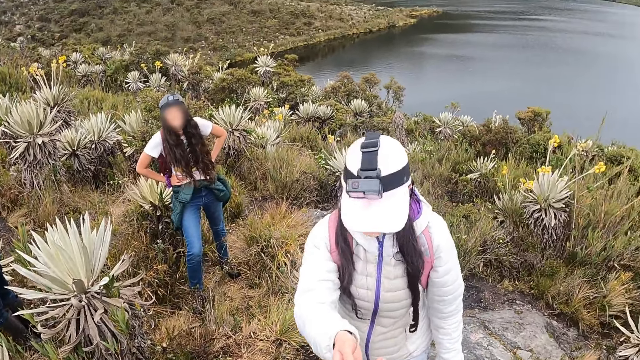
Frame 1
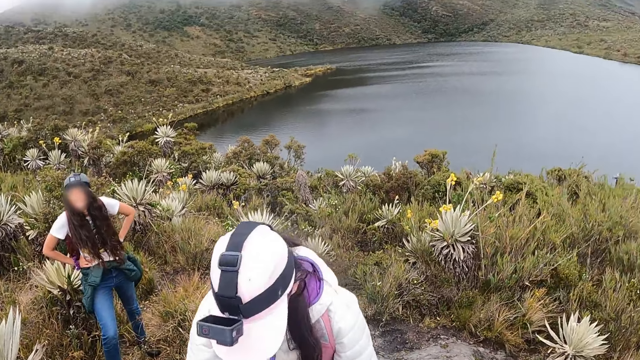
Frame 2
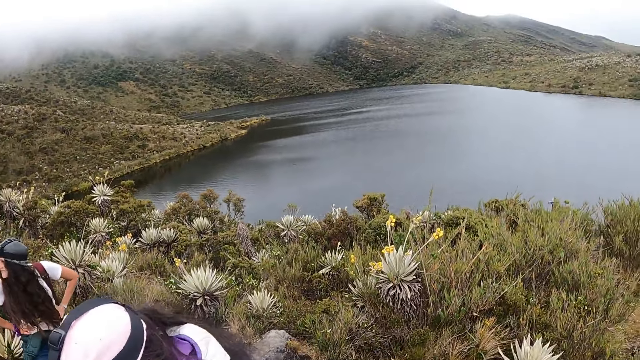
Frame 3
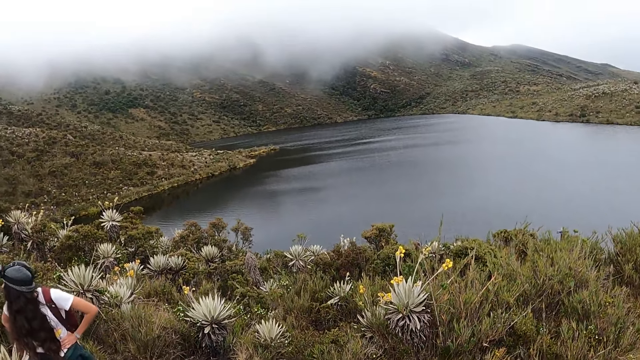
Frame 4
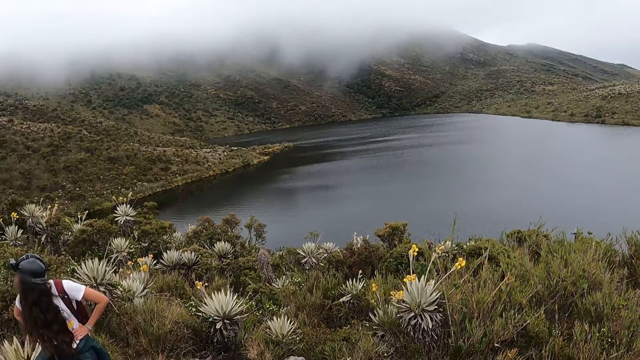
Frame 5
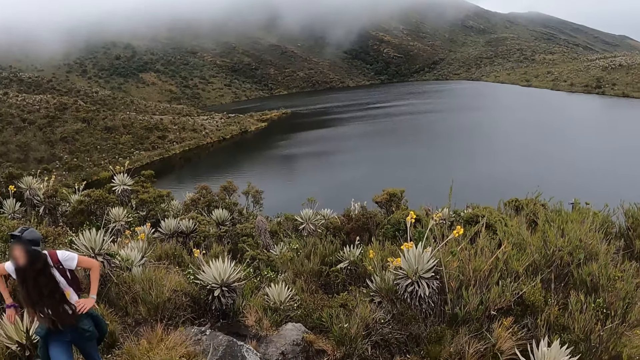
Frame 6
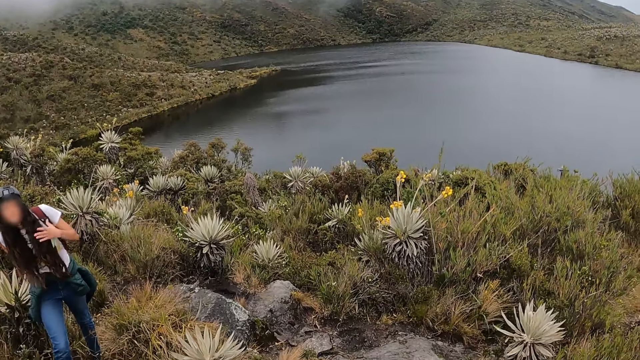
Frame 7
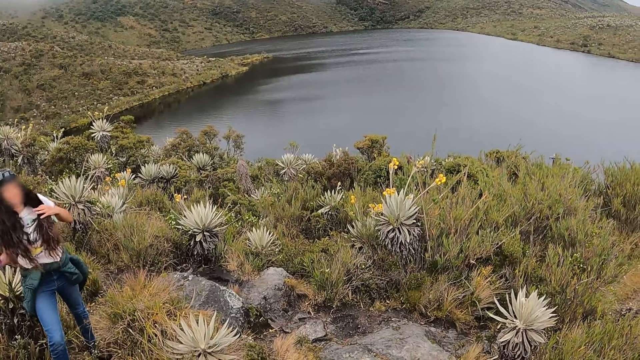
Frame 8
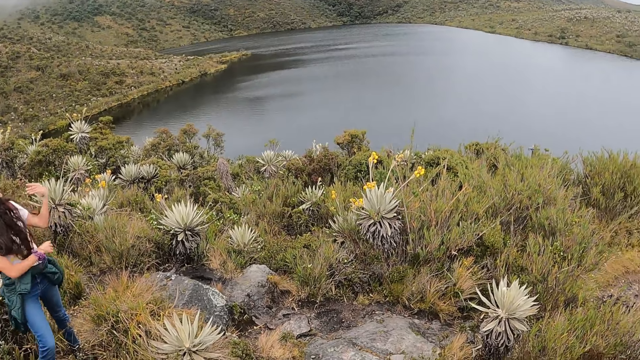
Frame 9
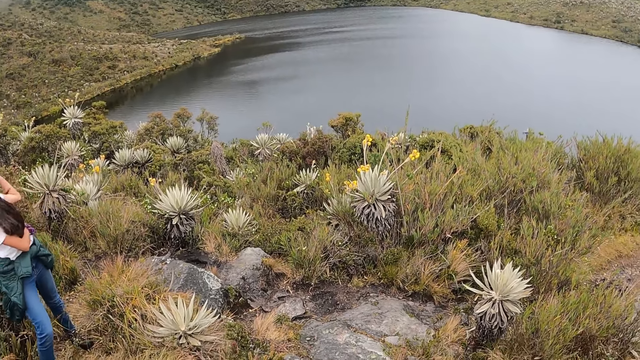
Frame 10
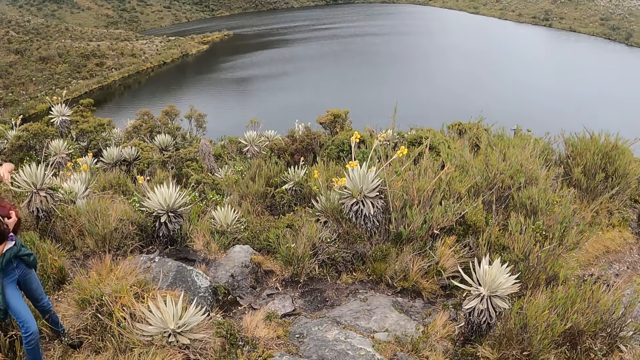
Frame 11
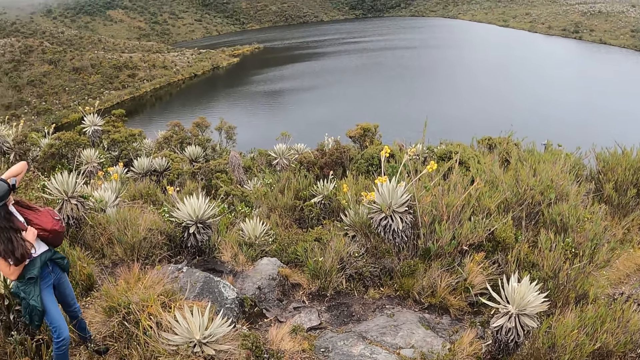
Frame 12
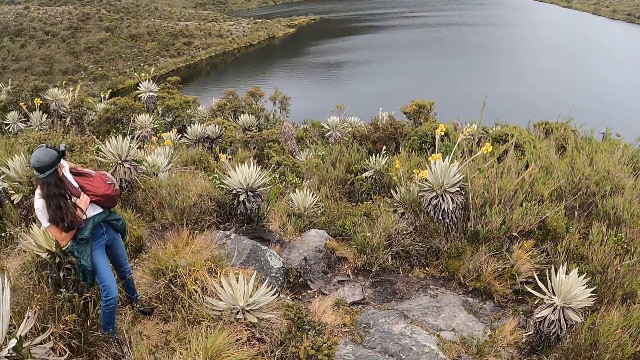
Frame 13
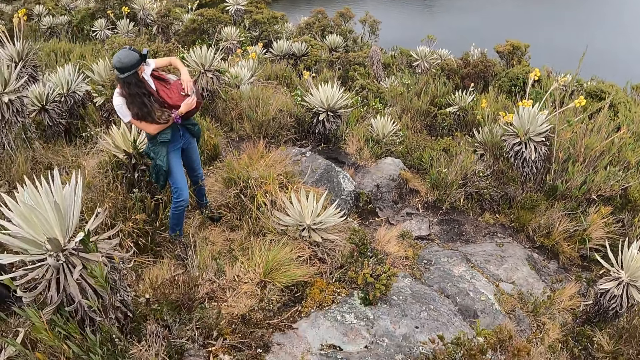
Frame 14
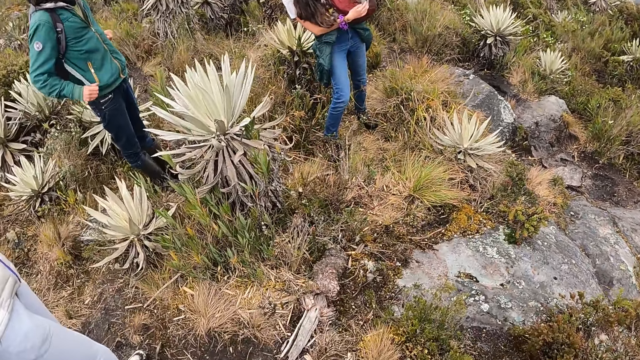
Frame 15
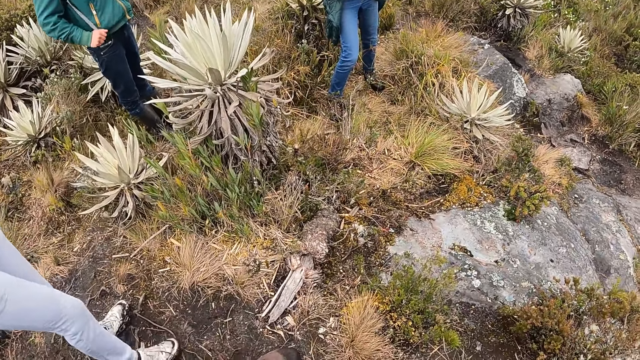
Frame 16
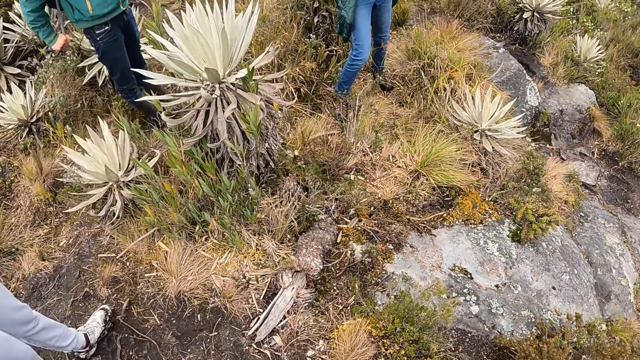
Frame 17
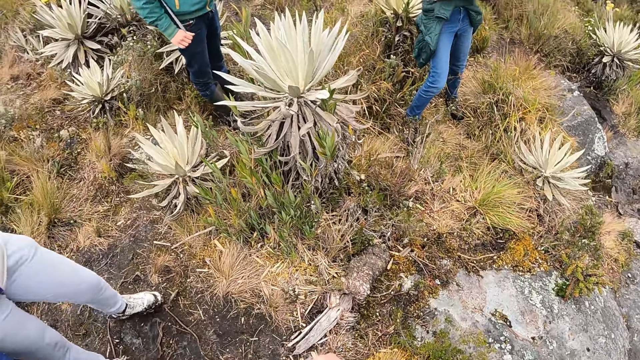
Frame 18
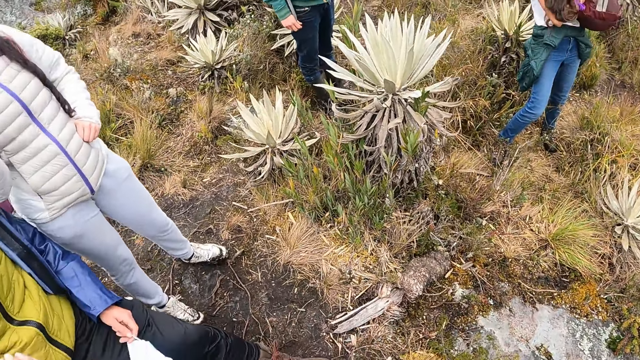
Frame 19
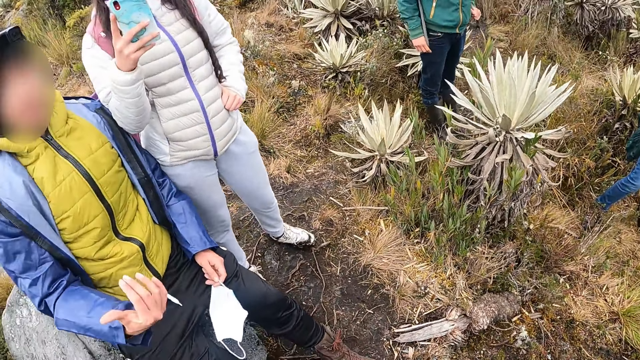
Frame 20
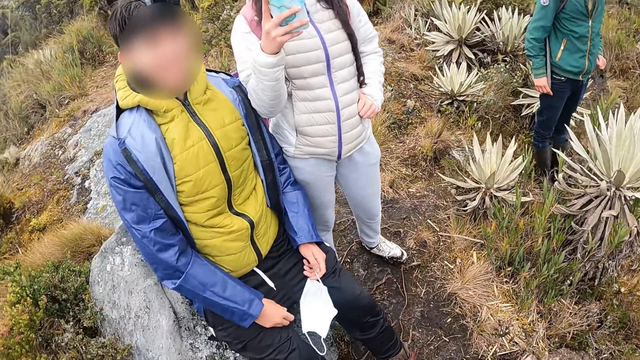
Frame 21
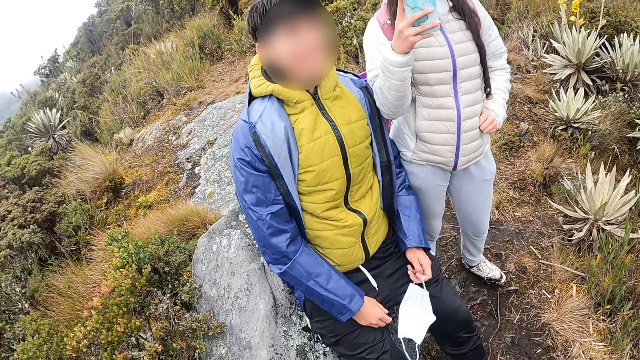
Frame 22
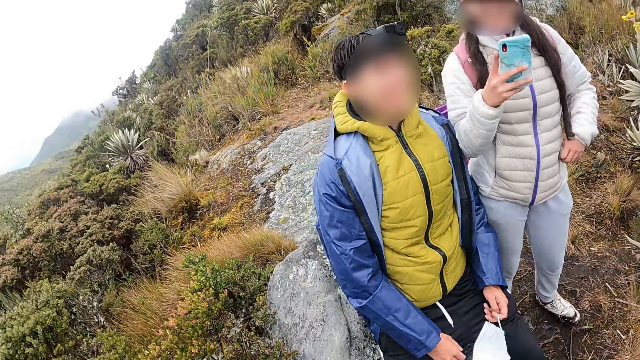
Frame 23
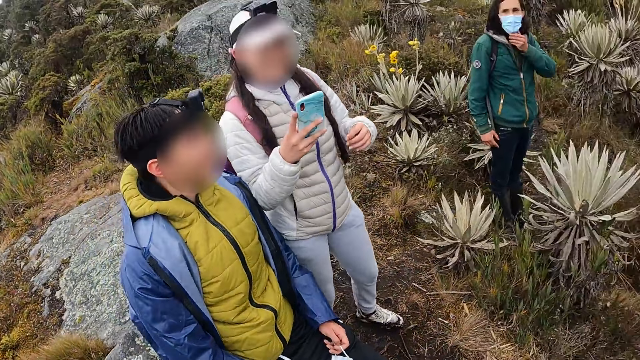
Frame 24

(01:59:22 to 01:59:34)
The woman collects the phone from the camera wearer with her right hand. Another woman pulls her backpack forward with both hands. The first woman operates a phone with her right hand. A man interacts with the camera wearer.

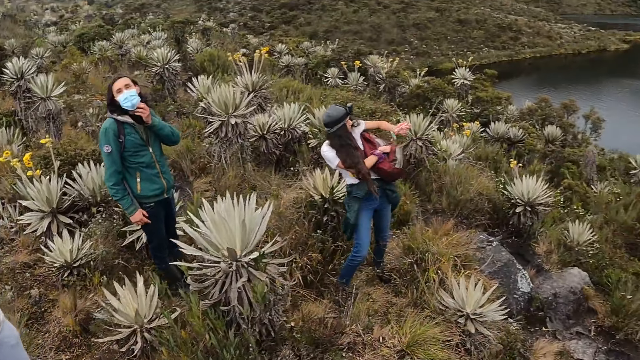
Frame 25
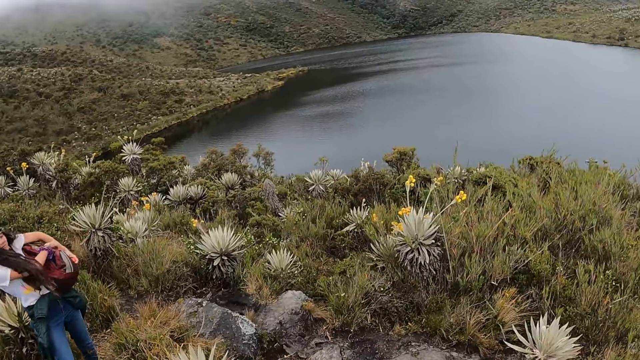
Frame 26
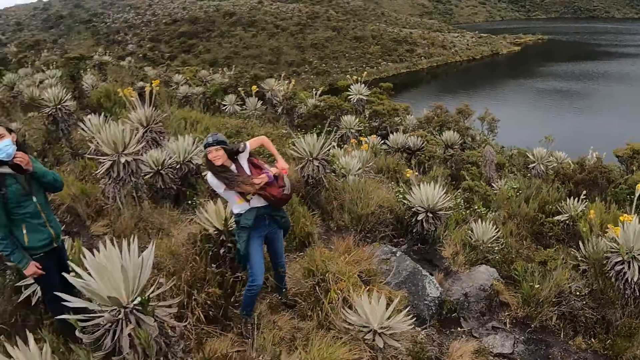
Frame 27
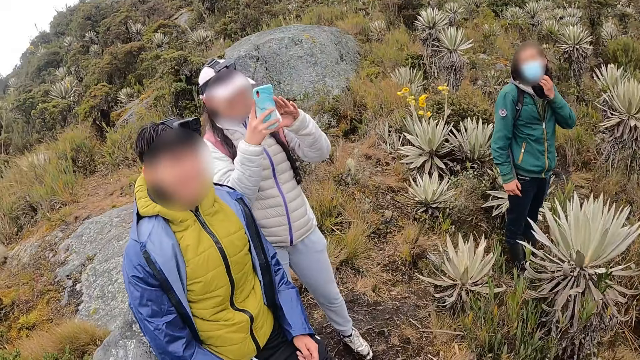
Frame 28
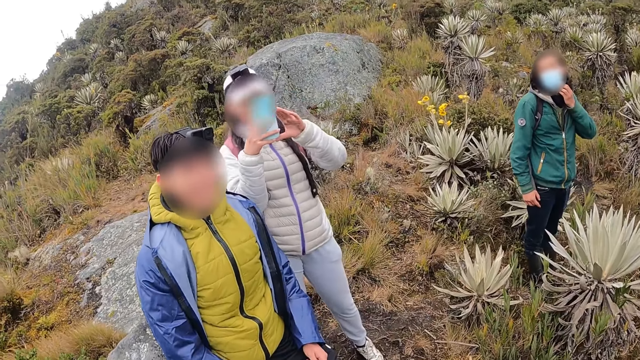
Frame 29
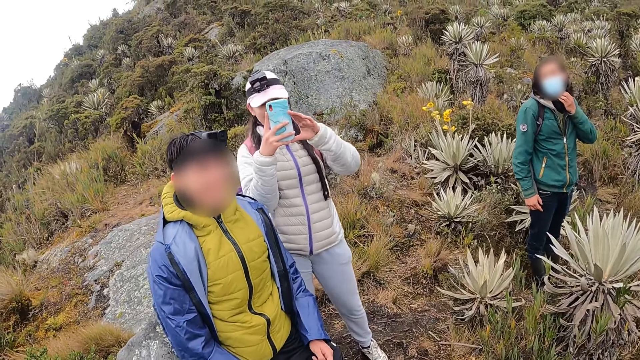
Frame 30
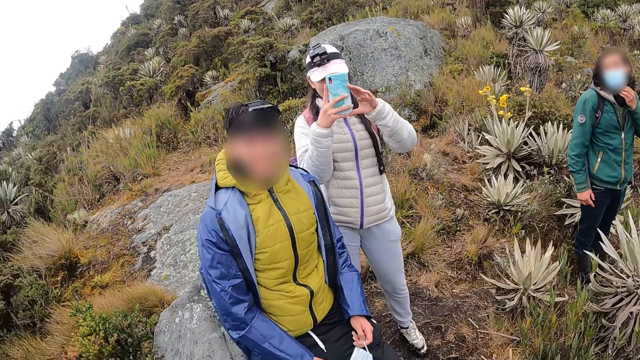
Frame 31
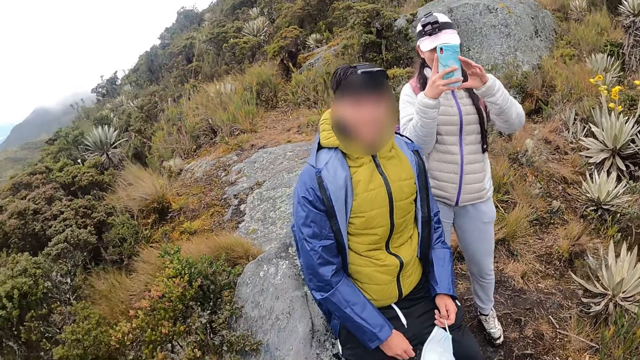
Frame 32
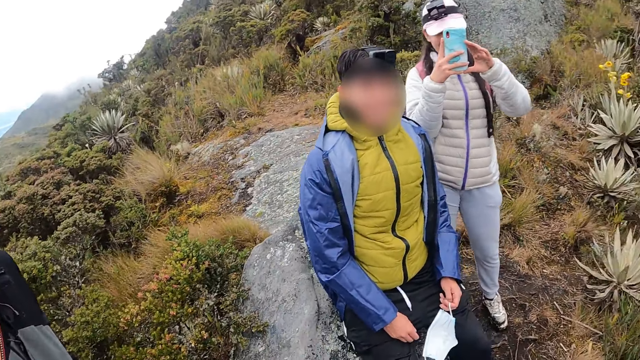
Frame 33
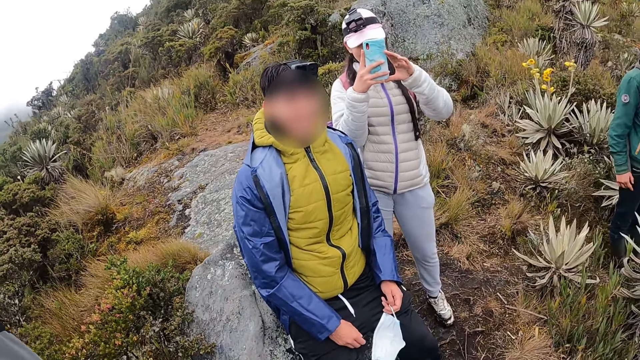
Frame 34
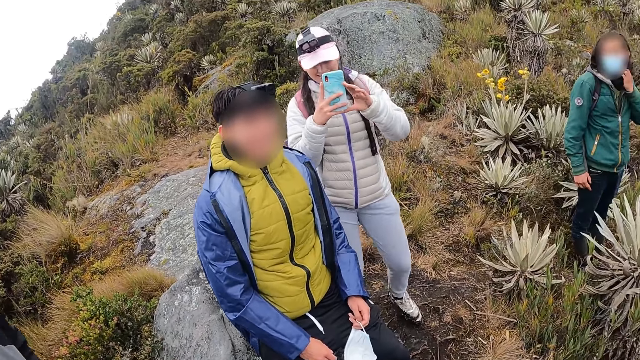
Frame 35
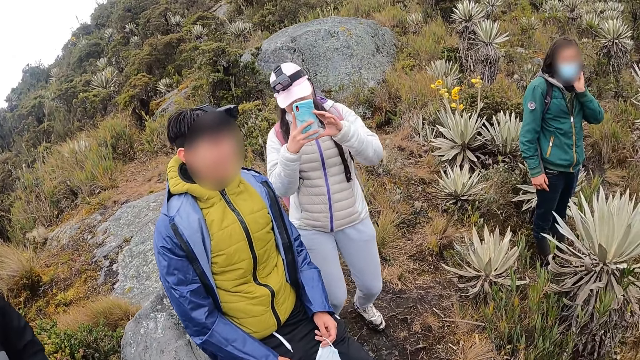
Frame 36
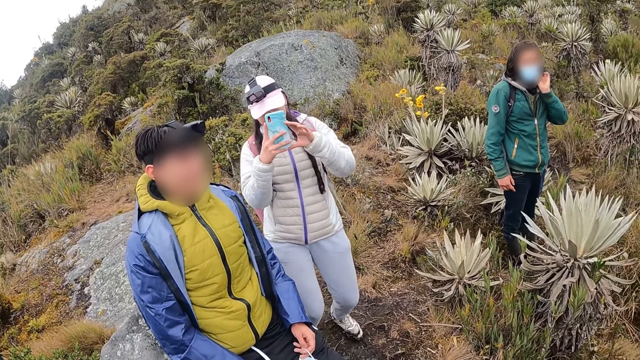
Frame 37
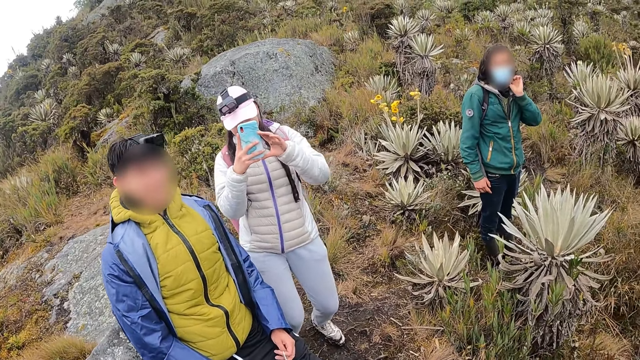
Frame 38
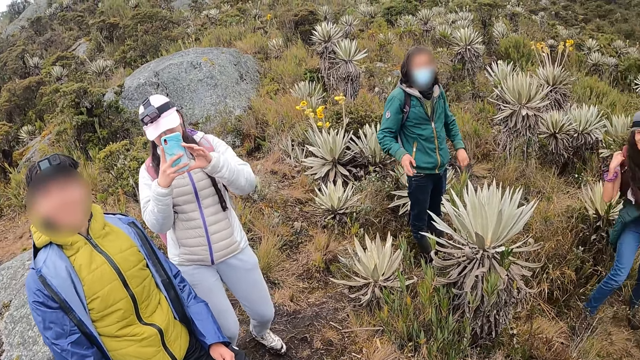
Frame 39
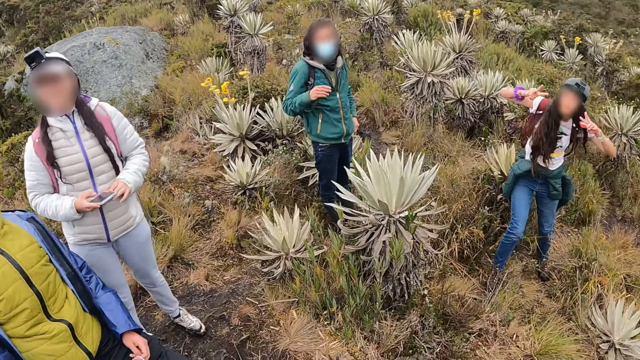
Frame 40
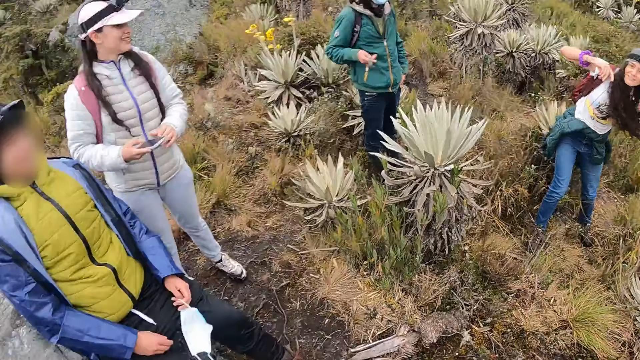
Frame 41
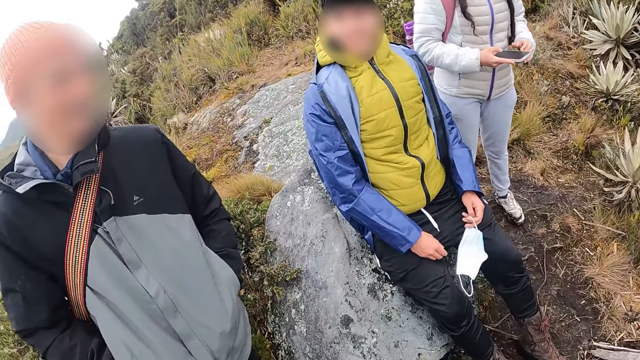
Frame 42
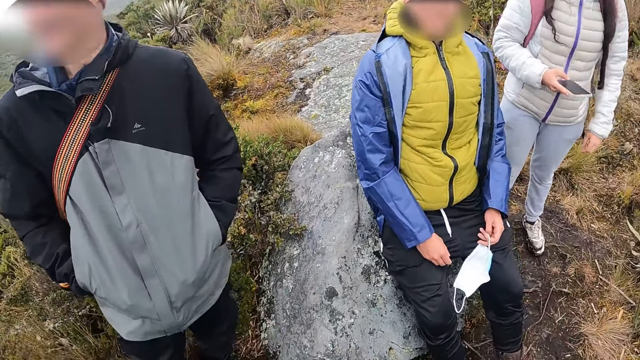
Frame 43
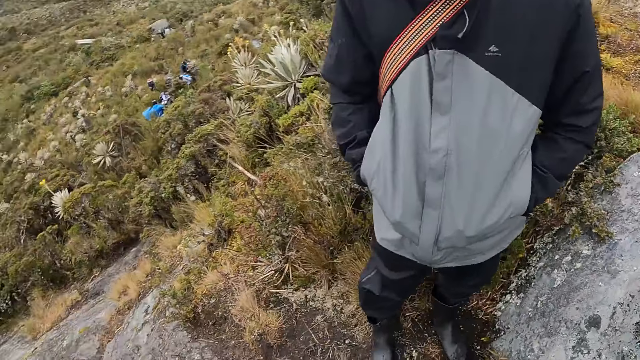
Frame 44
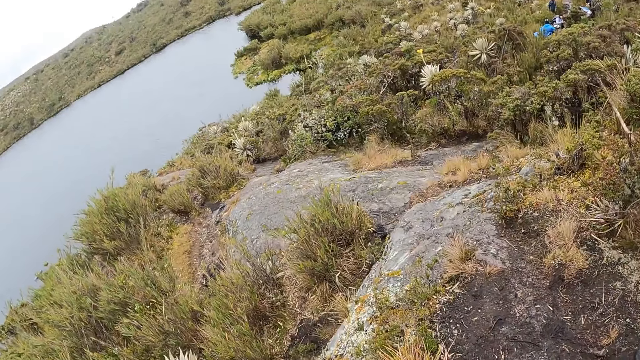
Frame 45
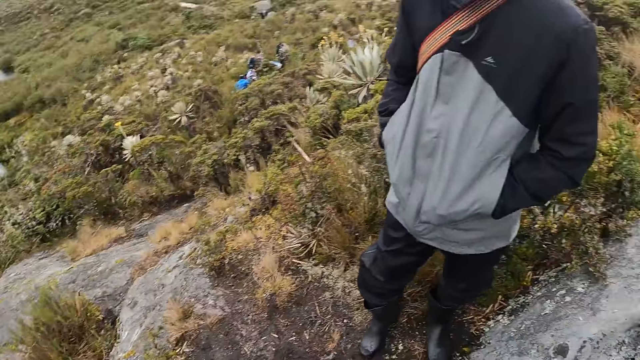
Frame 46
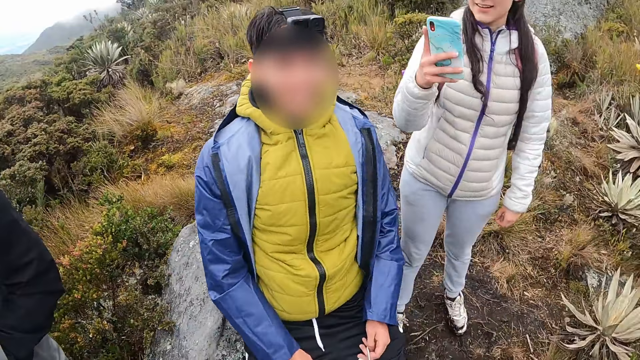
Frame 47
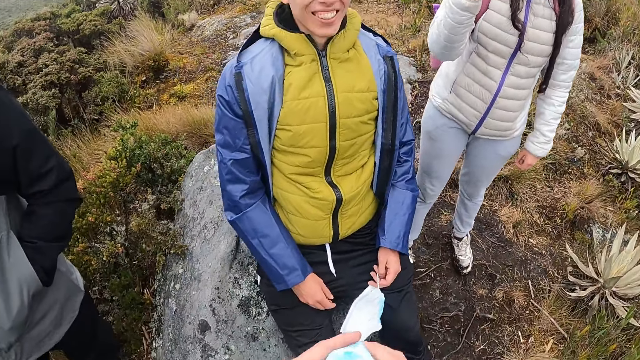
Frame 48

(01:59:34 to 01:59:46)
A man scratches his face with his left hand. A woman records the camera wearer with a phone. The camera wearer looks around.
